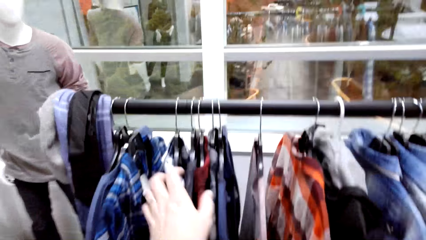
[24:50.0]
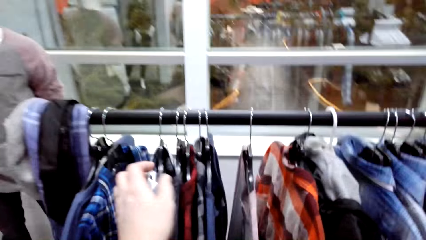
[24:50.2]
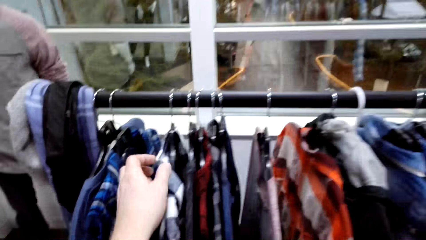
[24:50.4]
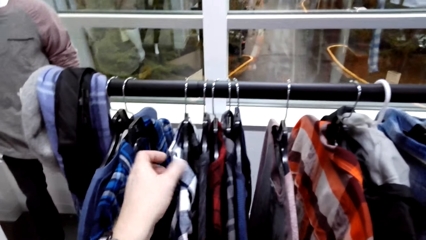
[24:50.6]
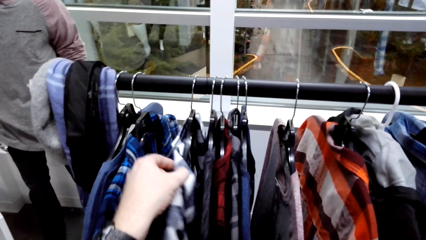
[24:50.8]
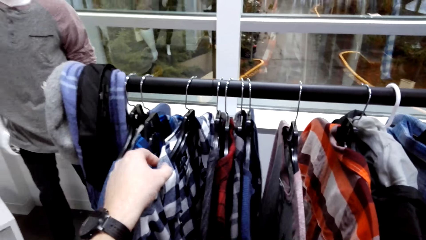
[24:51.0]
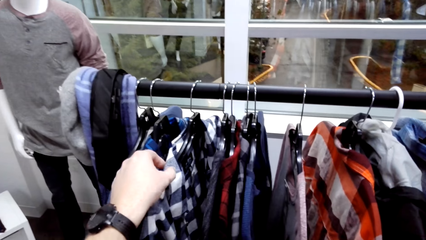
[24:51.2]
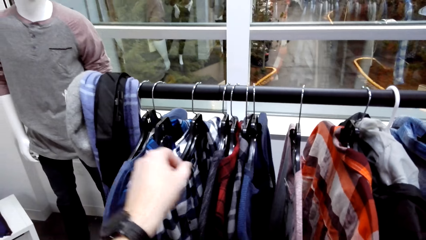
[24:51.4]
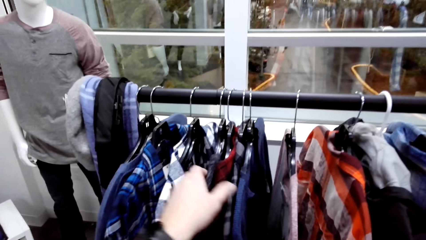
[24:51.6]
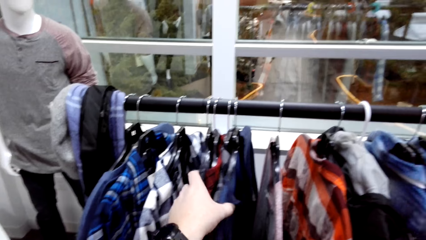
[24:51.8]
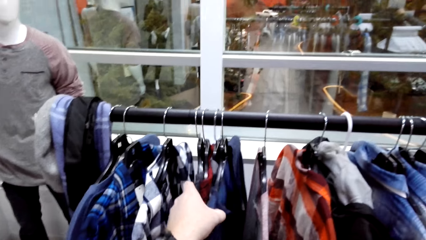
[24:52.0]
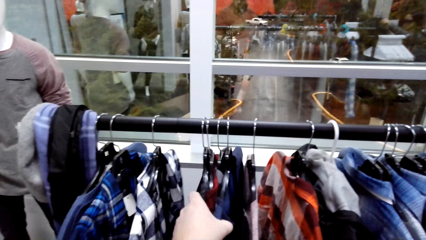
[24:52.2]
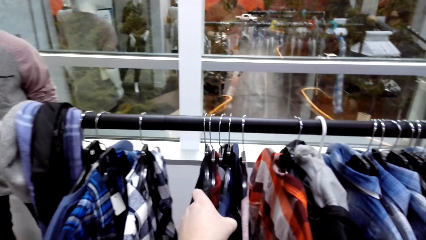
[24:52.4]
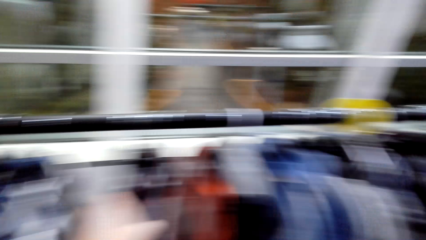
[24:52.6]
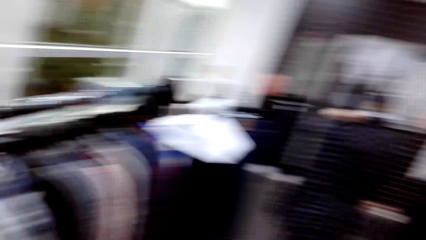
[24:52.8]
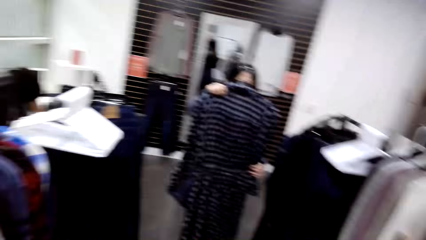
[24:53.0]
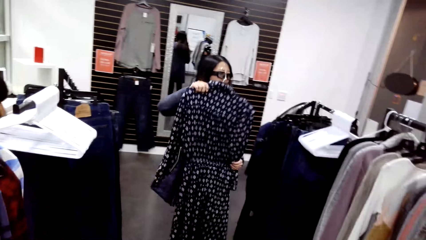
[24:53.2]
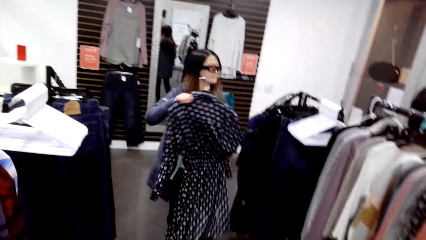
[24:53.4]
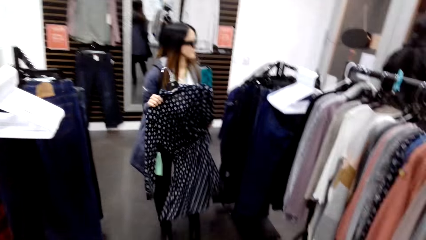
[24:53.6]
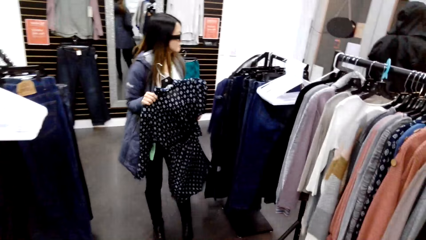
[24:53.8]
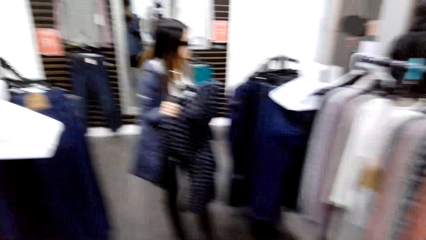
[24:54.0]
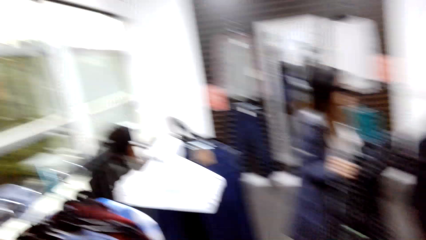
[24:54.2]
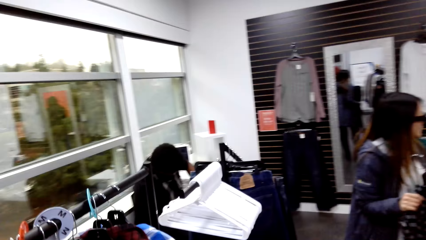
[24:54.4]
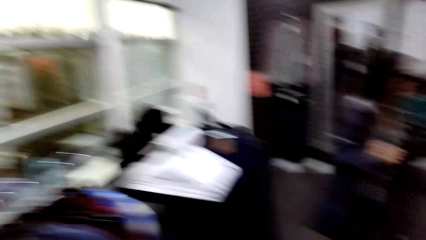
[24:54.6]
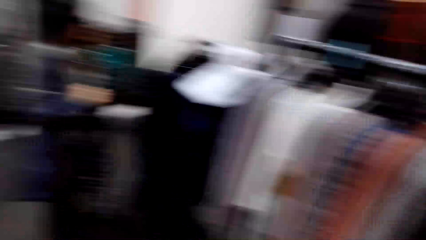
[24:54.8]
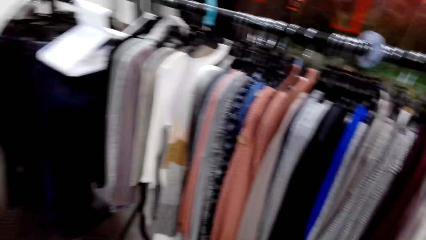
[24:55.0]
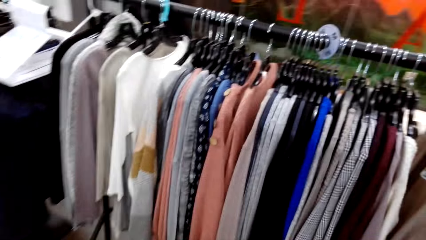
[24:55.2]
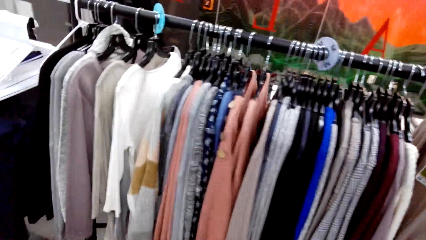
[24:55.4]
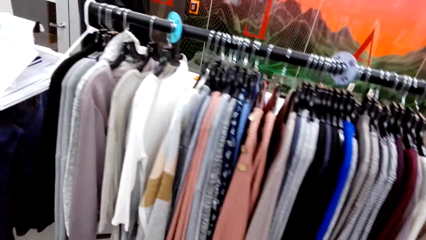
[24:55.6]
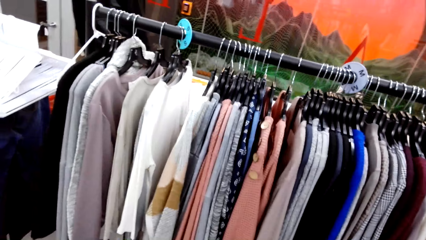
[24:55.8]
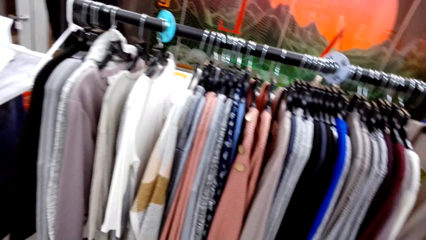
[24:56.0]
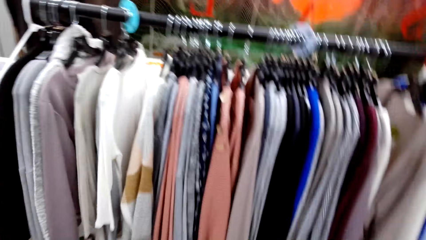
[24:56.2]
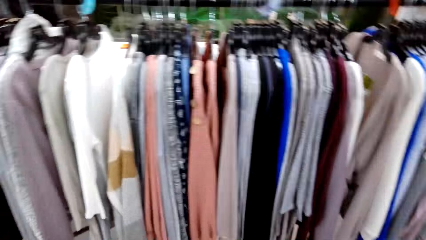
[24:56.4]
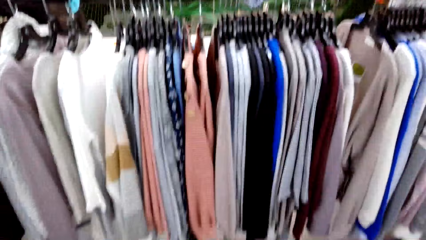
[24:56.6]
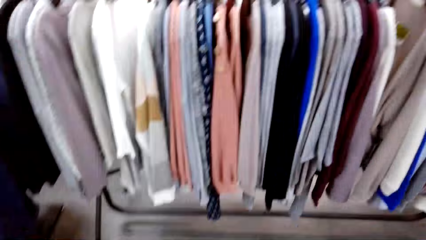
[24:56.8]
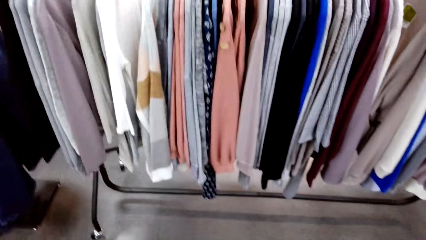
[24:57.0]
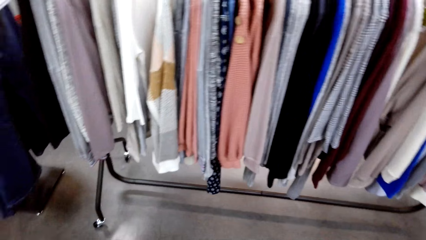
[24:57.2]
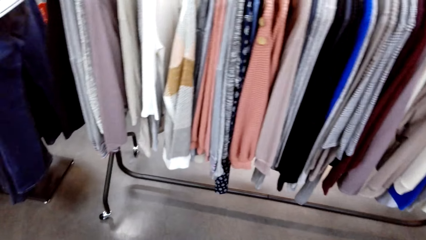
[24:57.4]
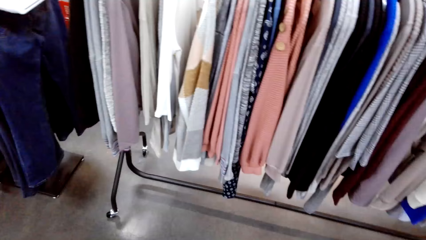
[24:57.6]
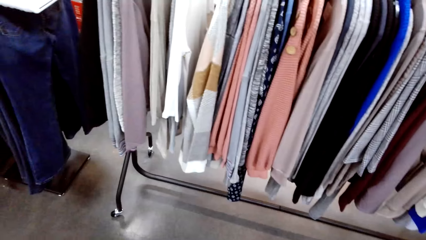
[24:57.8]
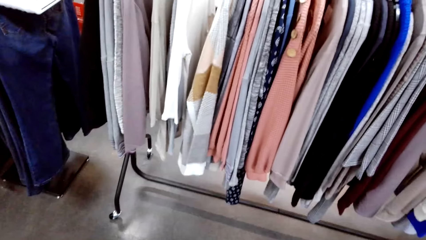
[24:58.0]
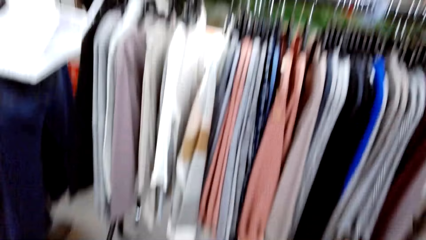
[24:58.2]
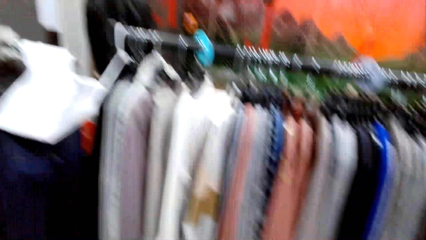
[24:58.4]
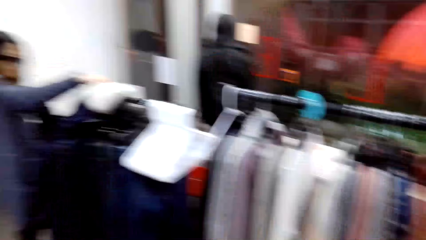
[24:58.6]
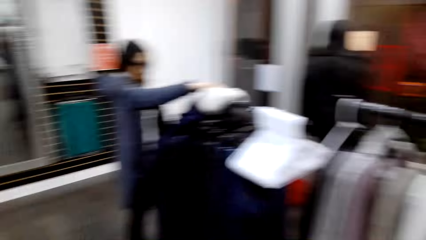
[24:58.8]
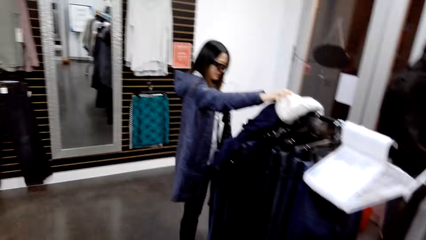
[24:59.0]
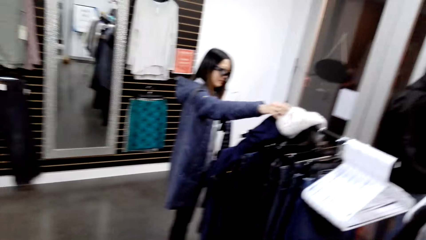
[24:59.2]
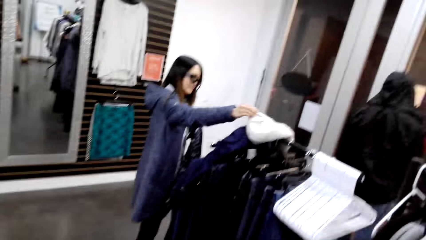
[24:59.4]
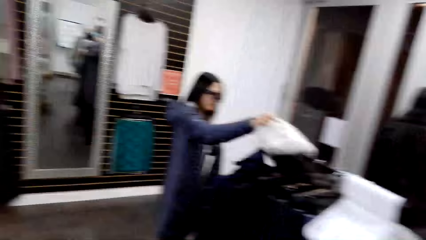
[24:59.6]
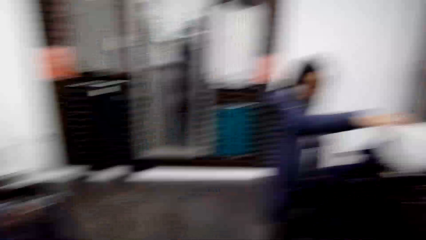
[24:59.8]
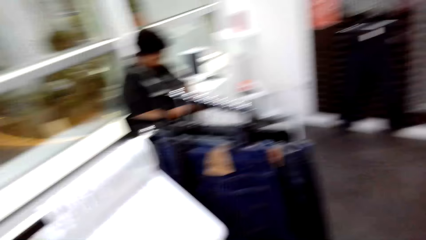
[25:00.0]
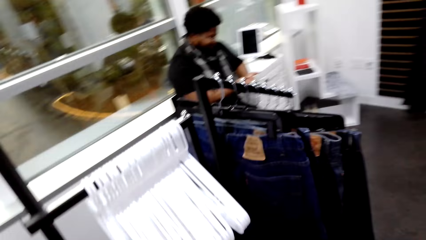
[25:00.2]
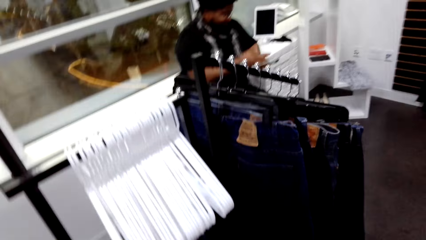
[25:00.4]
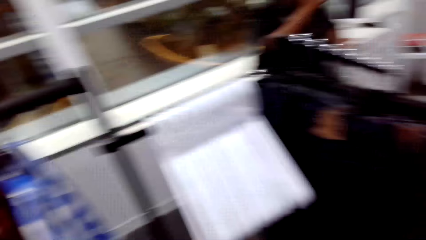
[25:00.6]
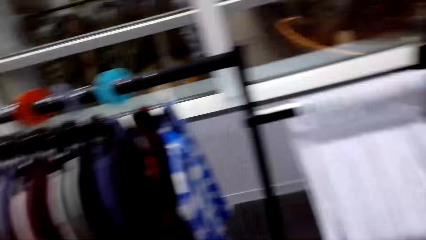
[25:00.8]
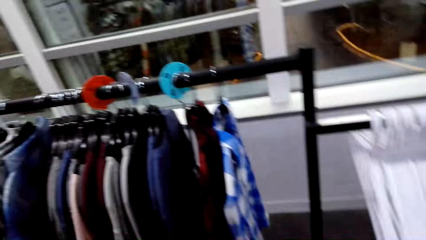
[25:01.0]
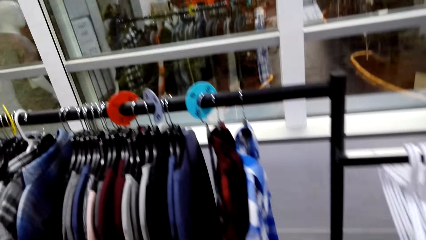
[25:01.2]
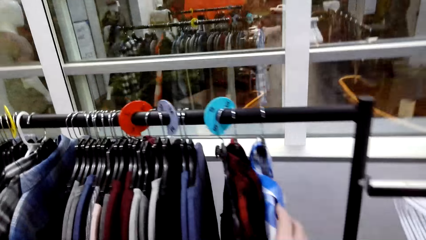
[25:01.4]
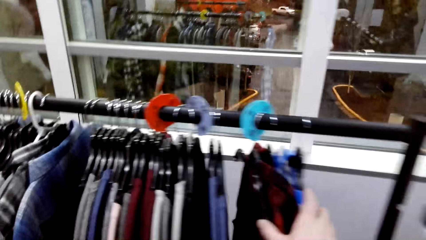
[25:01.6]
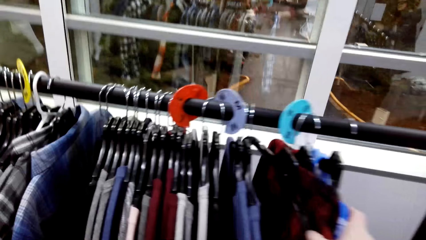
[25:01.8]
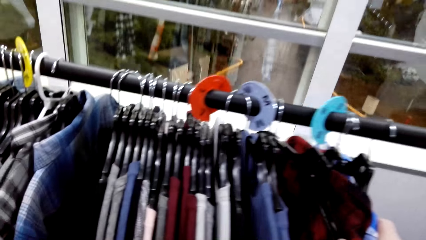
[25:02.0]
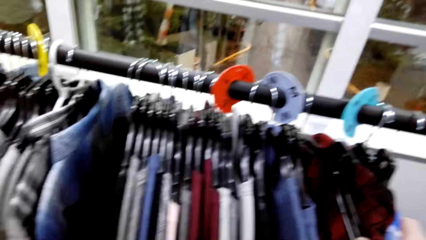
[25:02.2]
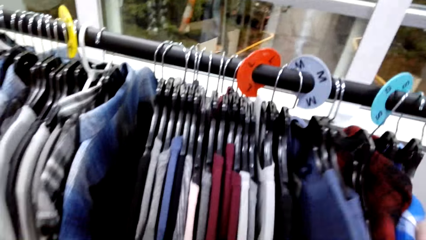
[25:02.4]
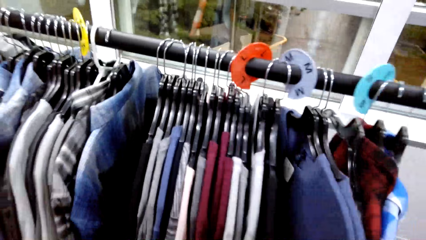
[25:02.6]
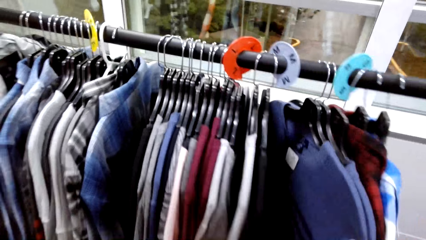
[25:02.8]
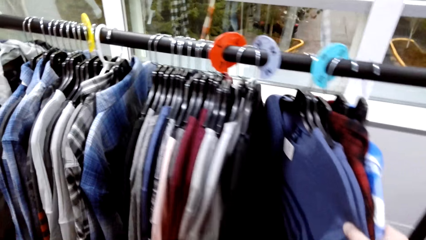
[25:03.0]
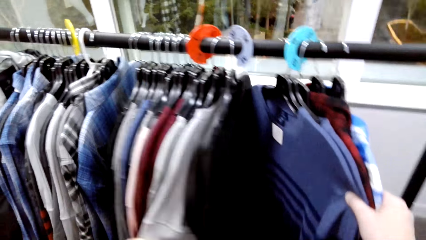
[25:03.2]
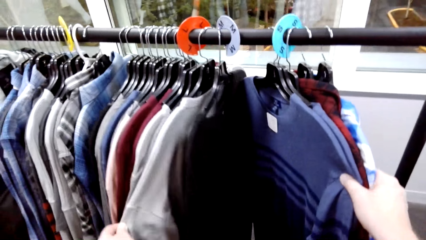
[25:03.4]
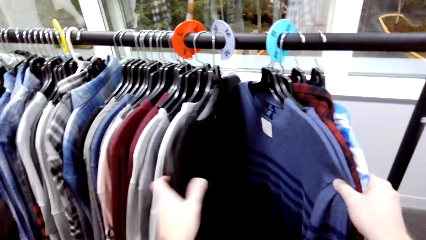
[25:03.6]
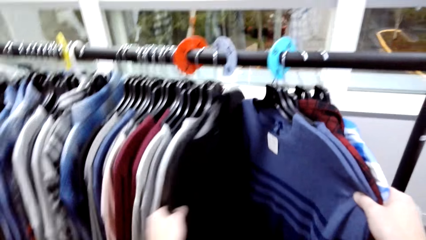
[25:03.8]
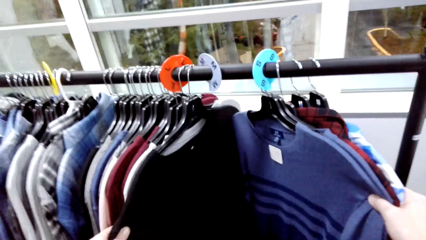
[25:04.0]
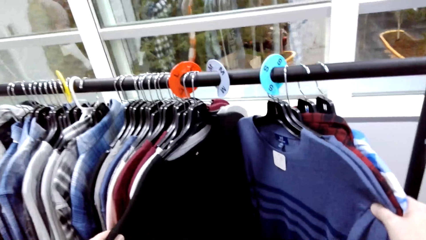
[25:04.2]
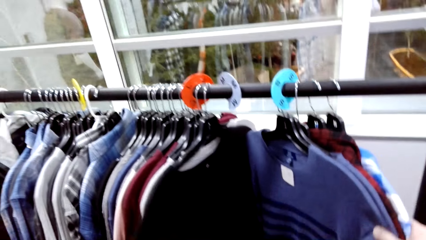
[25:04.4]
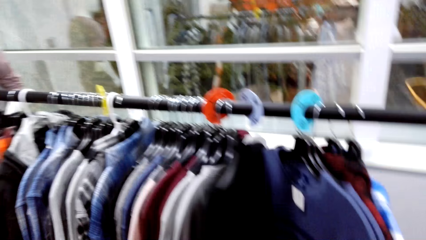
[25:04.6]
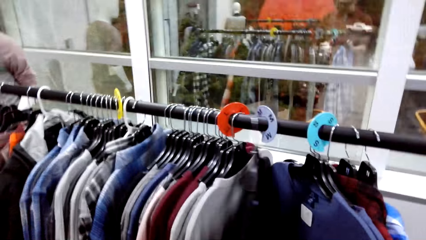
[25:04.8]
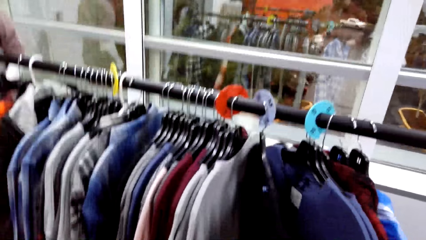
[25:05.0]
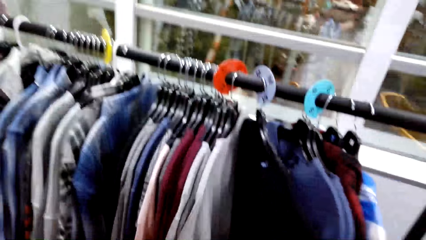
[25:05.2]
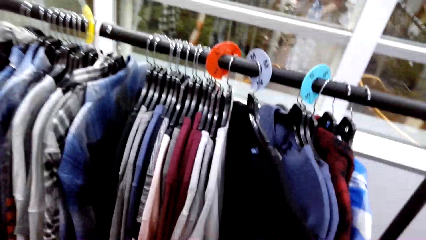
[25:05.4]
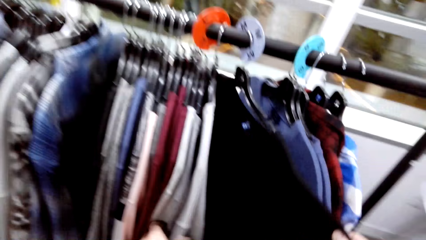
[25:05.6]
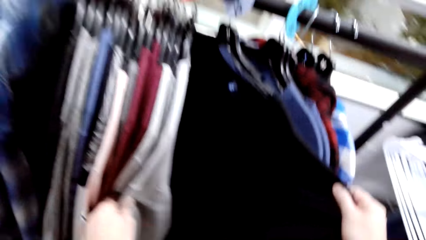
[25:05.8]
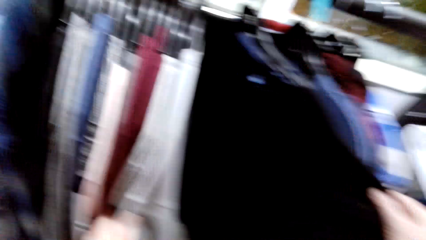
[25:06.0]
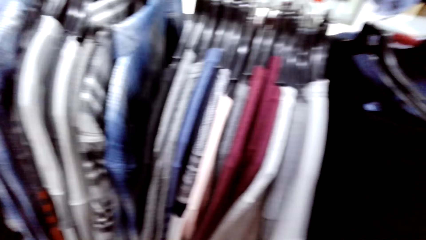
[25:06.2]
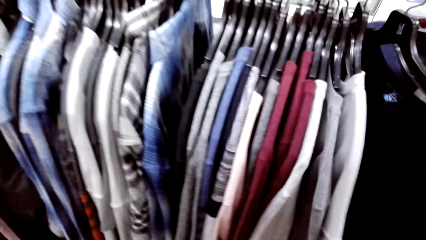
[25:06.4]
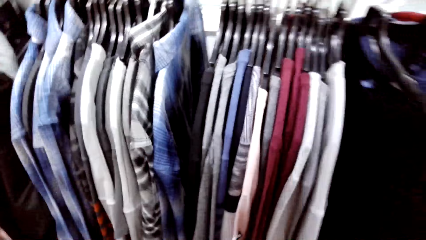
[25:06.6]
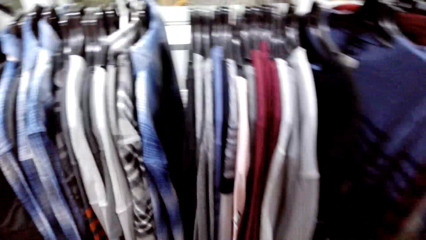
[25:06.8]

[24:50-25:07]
The camera wearer moves the shirt on the hanger. They search the shirt on the hanger. A woman puts the dress down. The woman touches the hat. The camera wearer looks around. They move the shirt on the hanger. They search the shirt on the hanger.
